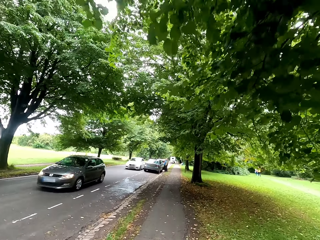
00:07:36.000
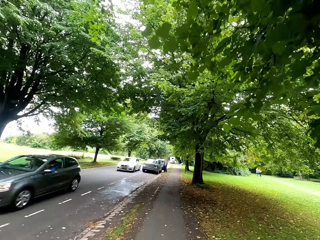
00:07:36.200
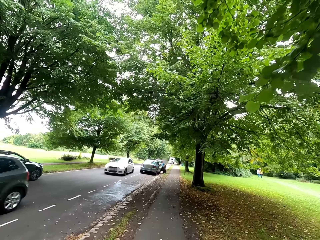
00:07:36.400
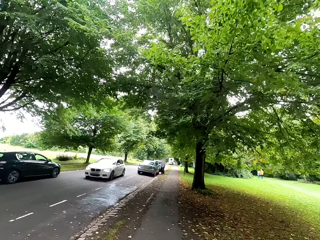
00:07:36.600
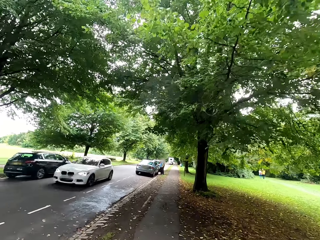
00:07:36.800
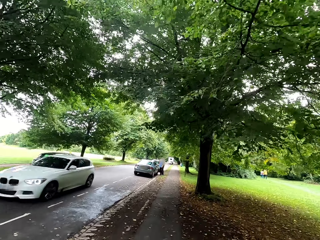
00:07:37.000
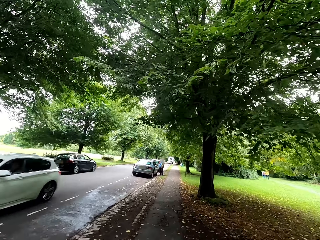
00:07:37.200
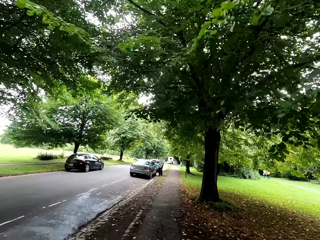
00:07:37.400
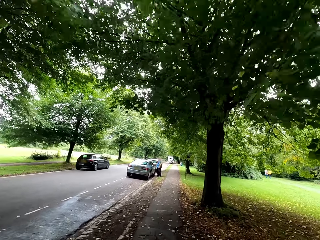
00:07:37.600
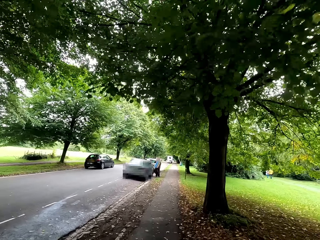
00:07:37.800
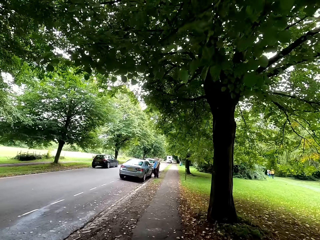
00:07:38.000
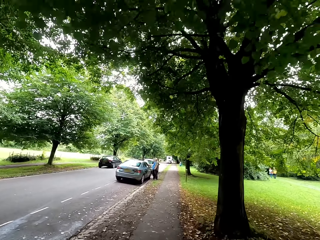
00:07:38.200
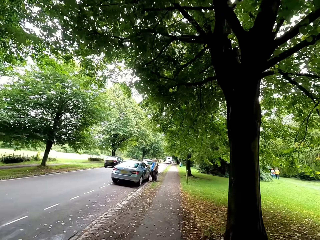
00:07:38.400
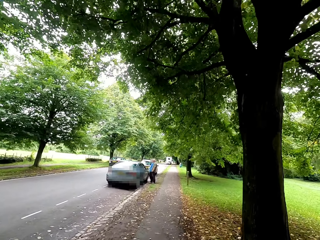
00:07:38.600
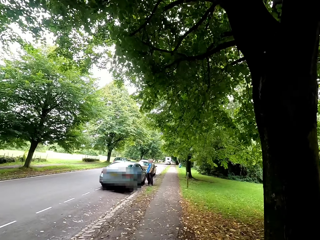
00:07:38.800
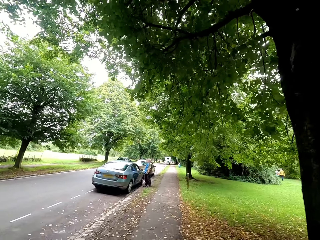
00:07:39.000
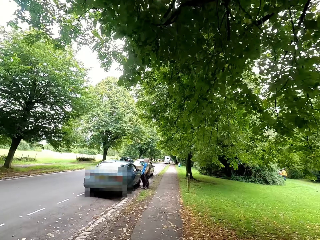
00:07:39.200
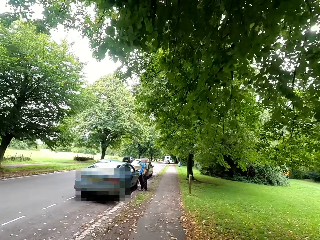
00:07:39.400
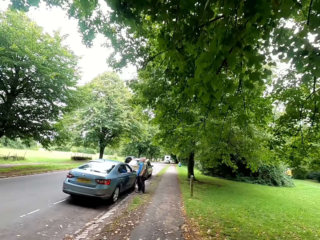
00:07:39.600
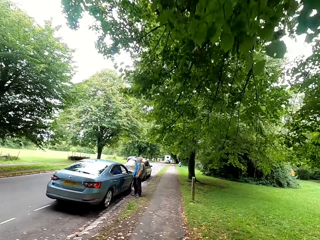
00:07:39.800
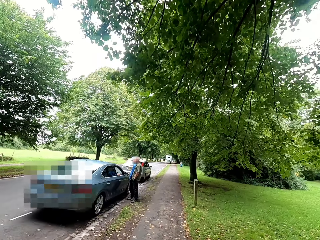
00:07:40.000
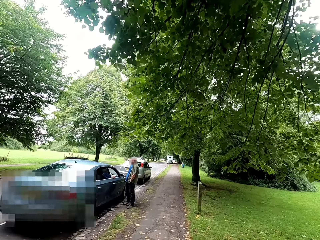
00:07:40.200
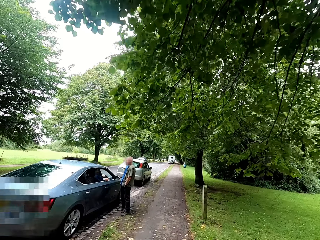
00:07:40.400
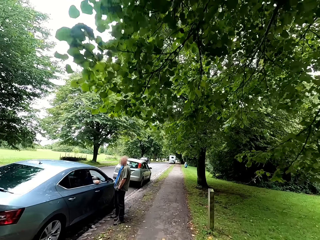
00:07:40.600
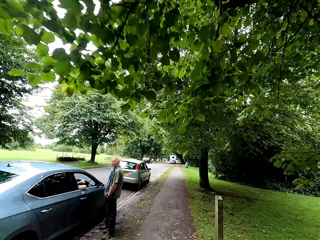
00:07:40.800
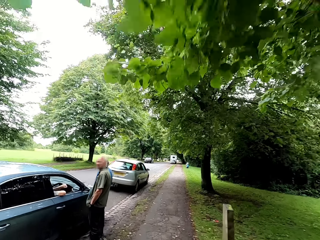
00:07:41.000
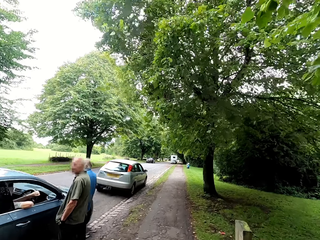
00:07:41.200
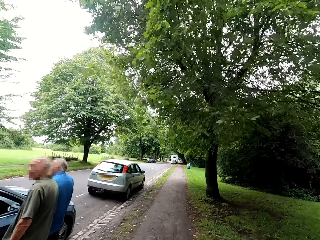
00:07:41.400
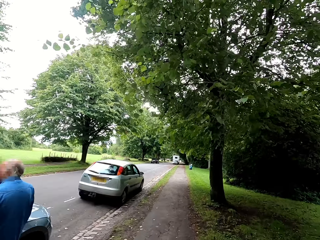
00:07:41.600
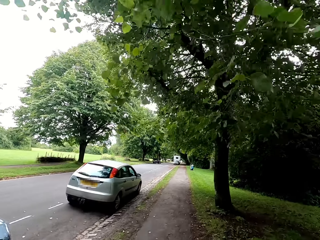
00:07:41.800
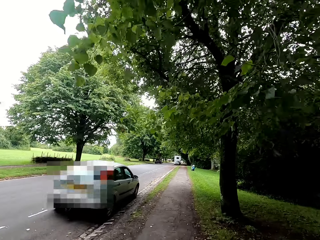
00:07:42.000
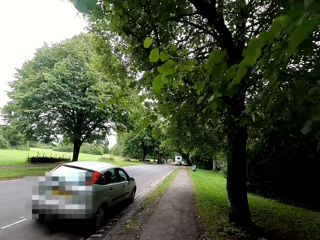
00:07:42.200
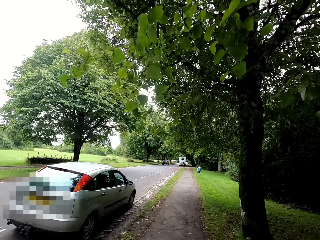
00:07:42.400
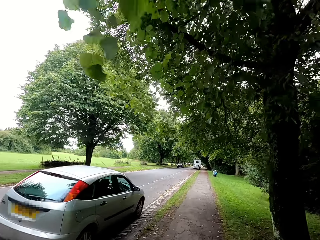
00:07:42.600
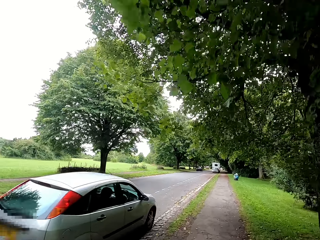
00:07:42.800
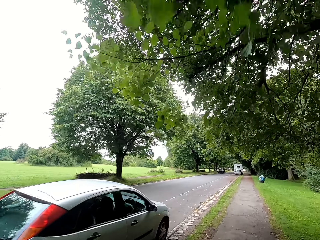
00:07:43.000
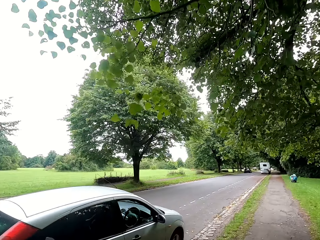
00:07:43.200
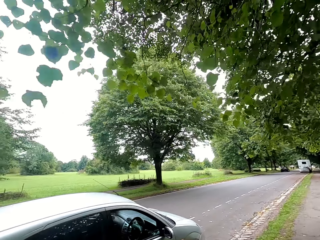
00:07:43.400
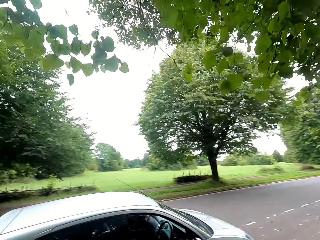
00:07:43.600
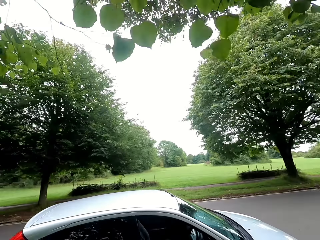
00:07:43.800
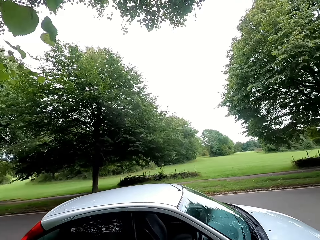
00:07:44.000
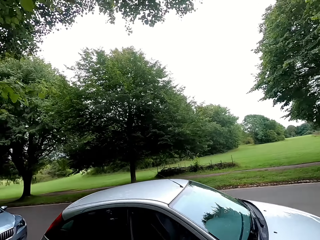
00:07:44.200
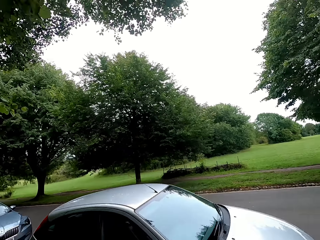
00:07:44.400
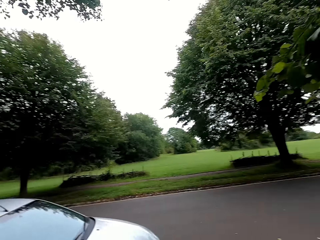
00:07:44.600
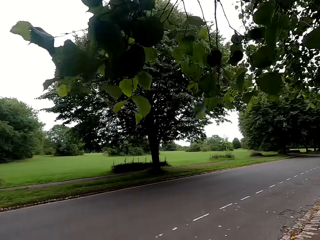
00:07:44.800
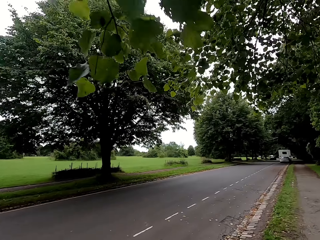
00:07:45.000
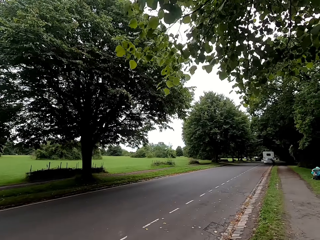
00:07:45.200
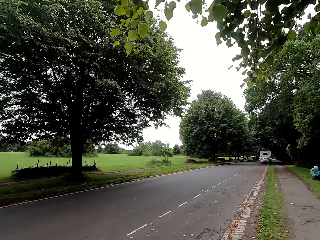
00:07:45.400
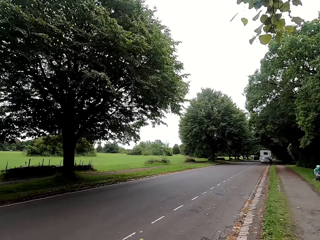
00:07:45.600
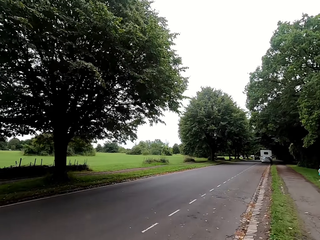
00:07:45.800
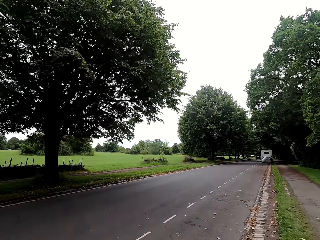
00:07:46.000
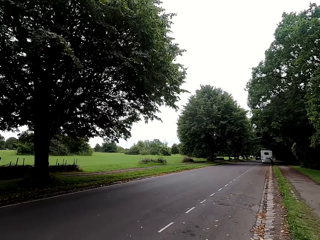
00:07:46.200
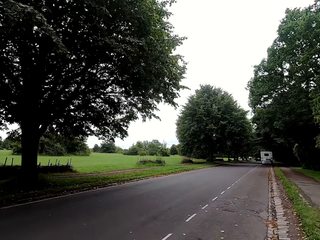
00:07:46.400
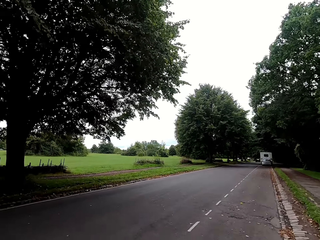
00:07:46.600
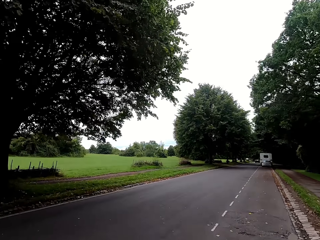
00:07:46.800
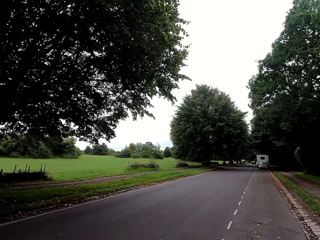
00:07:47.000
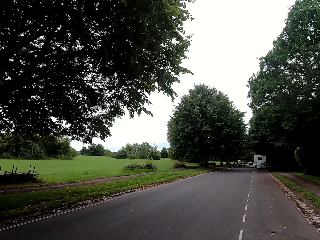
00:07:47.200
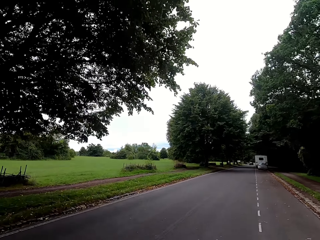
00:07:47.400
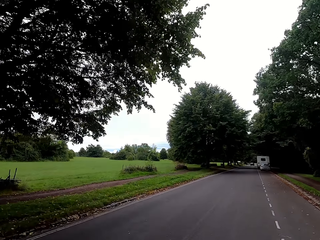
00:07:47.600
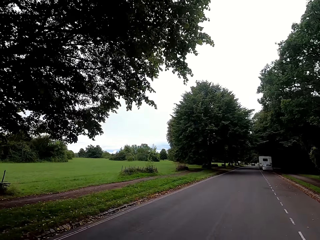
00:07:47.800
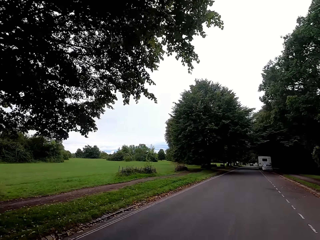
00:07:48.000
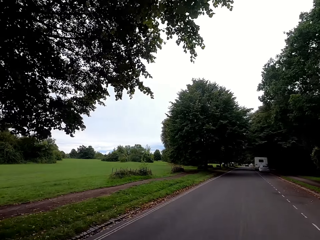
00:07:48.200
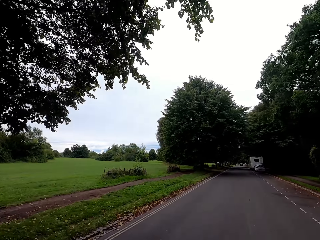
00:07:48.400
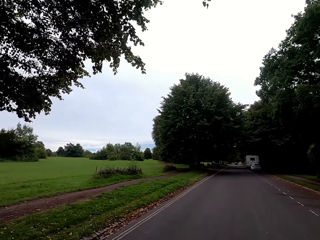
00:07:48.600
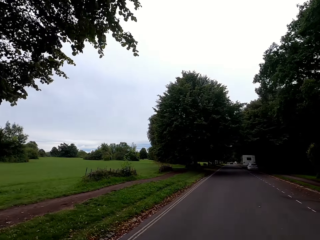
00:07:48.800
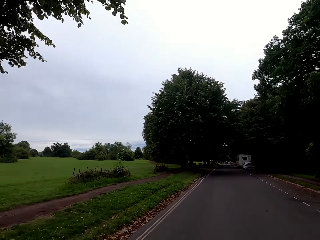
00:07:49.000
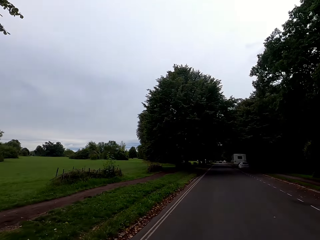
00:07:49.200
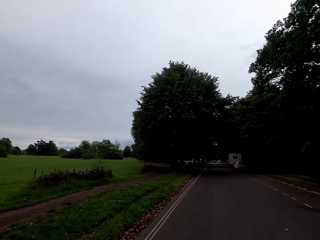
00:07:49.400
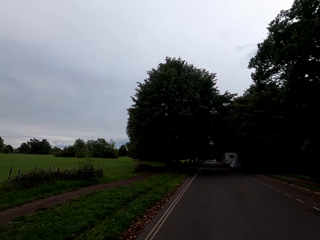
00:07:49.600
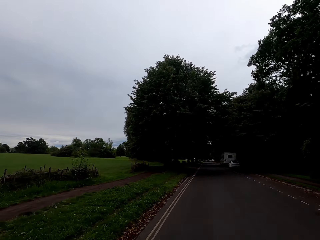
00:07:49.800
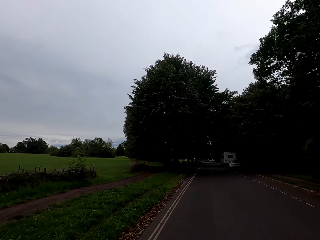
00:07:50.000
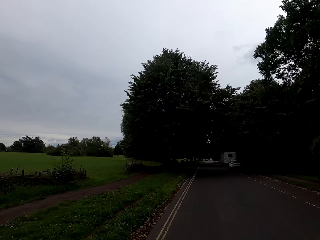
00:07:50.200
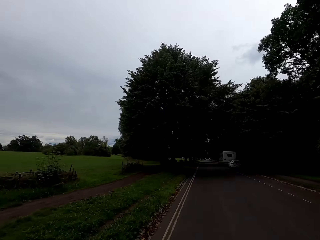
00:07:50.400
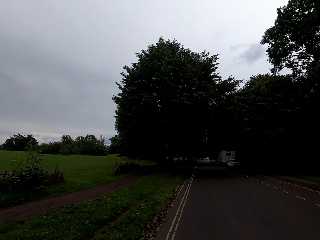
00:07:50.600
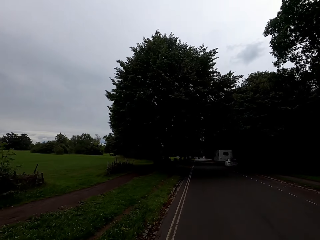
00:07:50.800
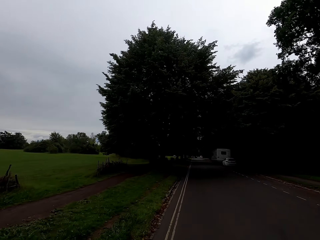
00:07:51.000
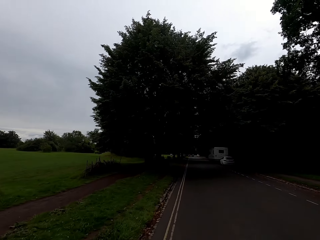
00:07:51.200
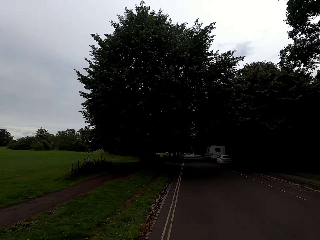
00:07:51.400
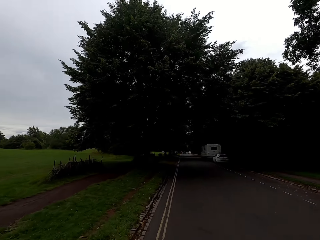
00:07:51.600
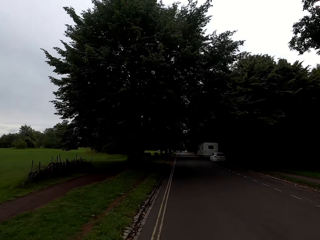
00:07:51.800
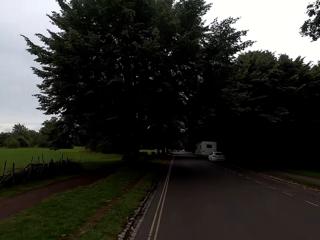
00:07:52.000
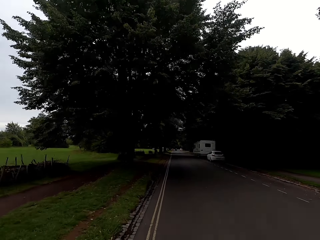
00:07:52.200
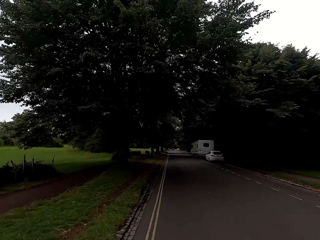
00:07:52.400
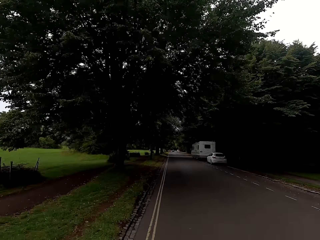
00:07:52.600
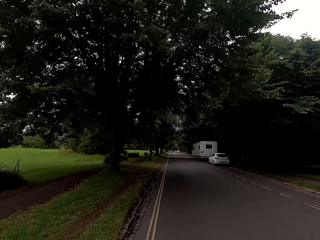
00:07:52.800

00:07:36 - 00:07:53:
The camera wearer looks across the road. They ride a bike on the road.
